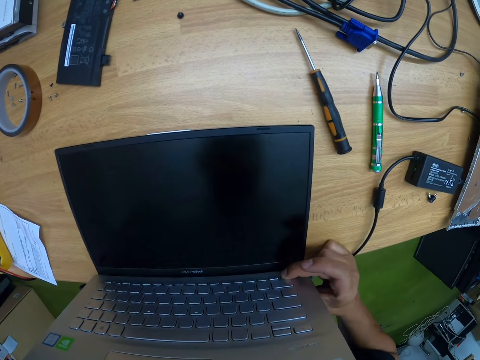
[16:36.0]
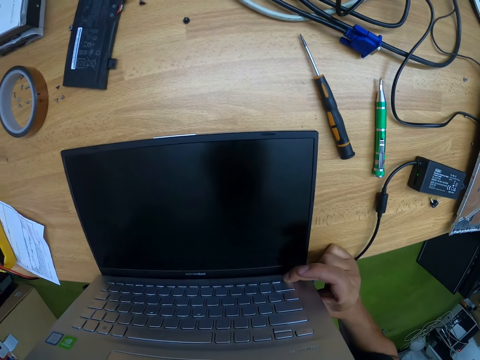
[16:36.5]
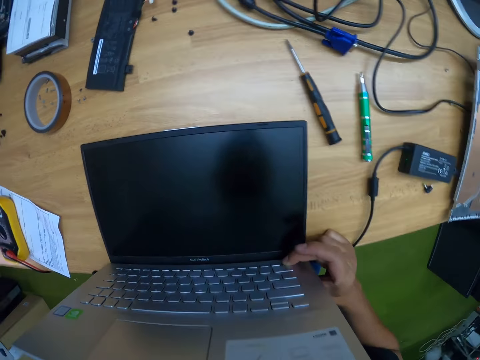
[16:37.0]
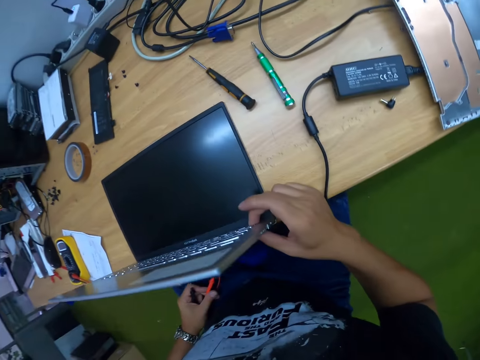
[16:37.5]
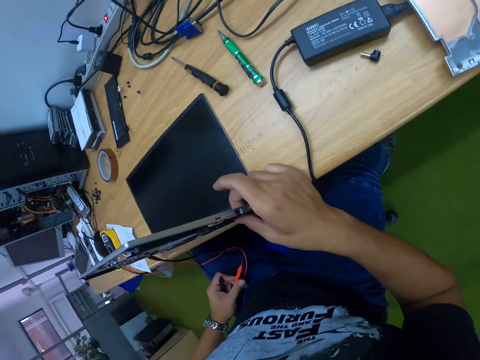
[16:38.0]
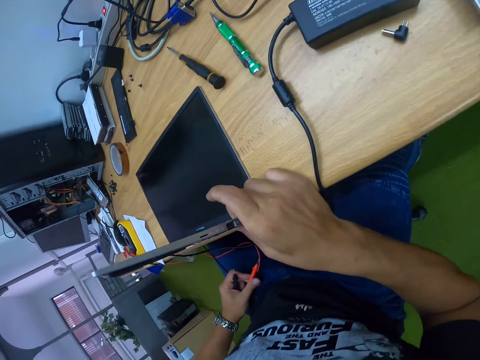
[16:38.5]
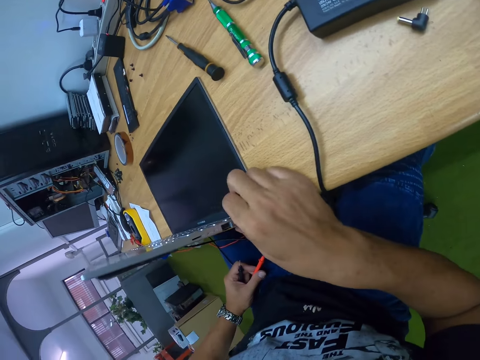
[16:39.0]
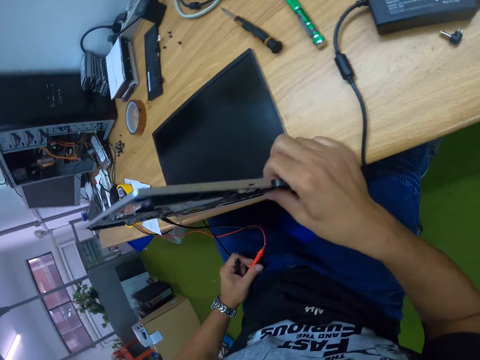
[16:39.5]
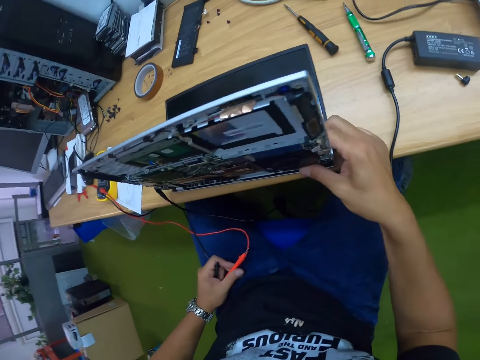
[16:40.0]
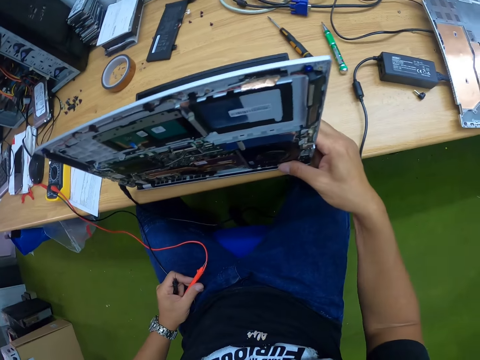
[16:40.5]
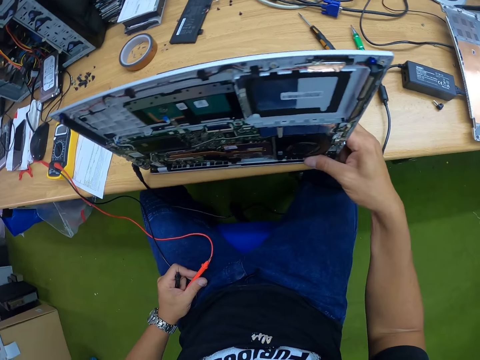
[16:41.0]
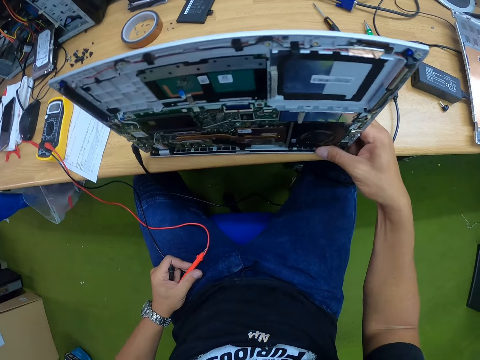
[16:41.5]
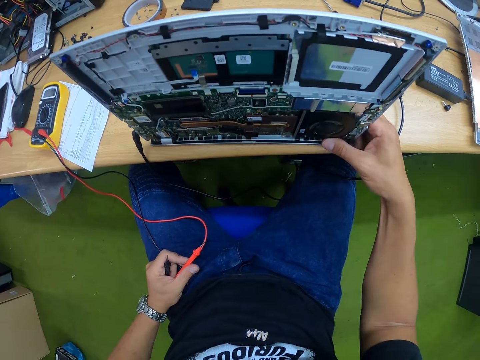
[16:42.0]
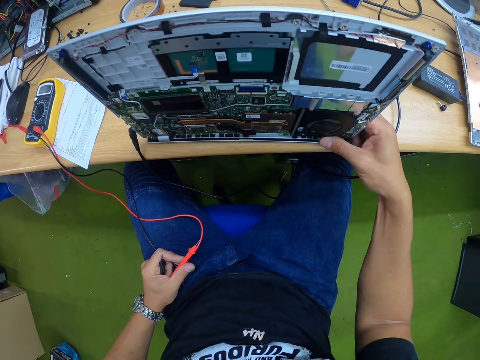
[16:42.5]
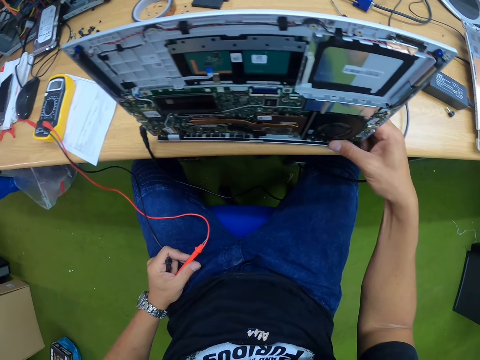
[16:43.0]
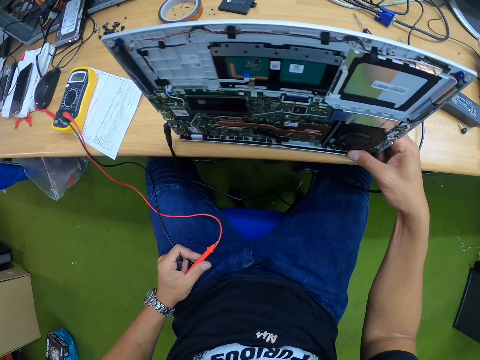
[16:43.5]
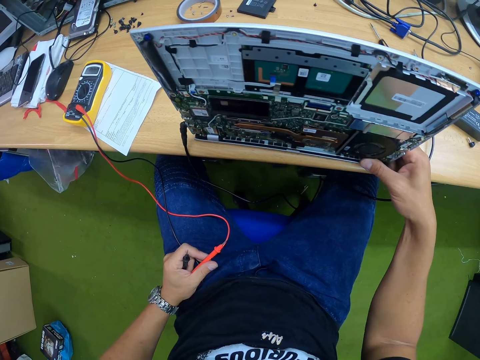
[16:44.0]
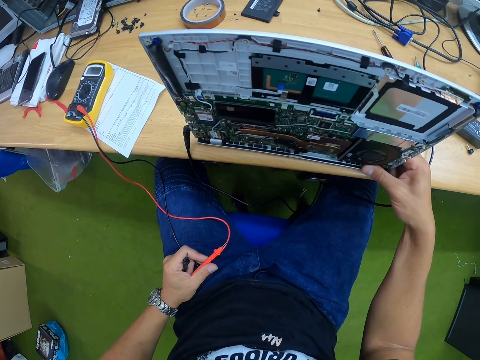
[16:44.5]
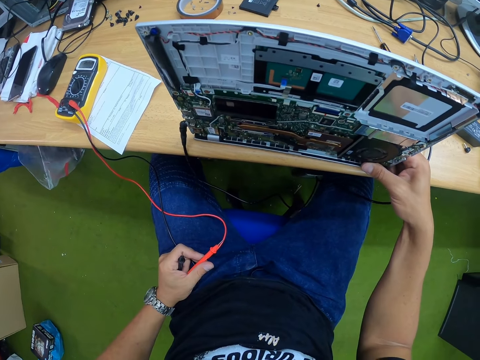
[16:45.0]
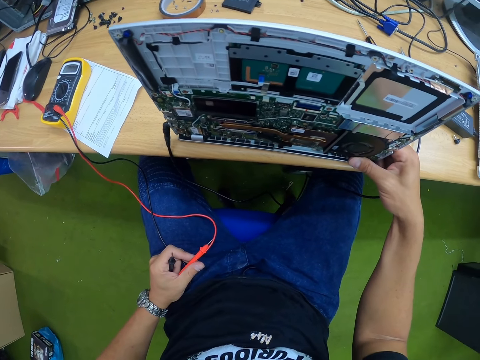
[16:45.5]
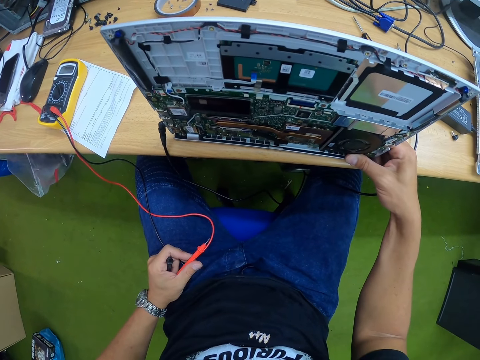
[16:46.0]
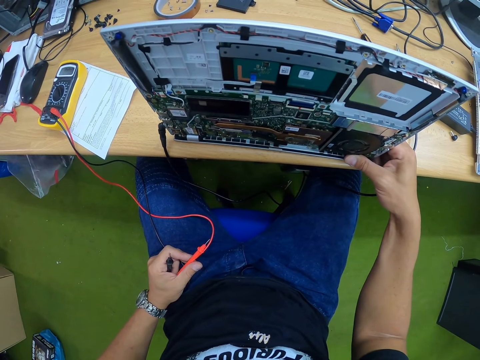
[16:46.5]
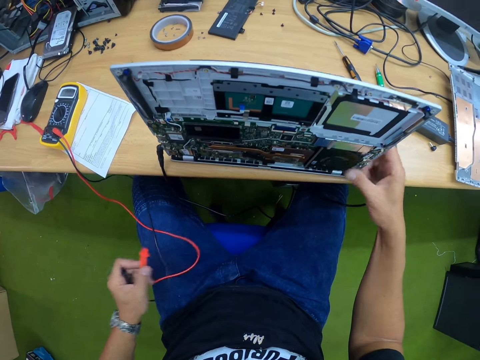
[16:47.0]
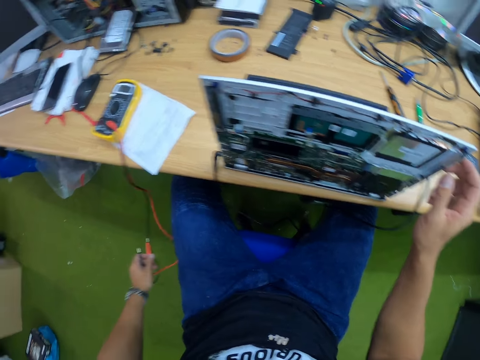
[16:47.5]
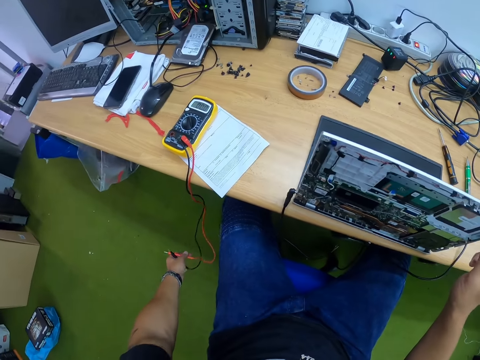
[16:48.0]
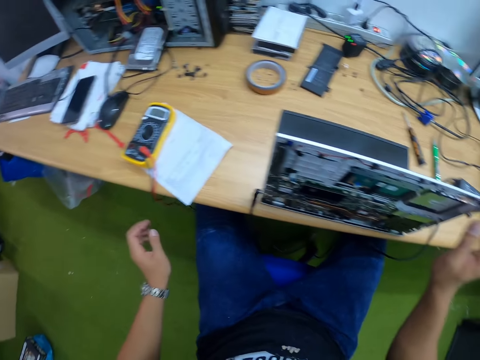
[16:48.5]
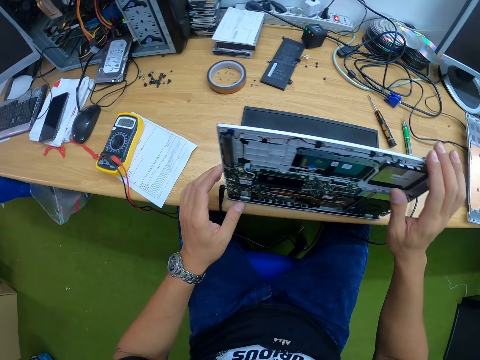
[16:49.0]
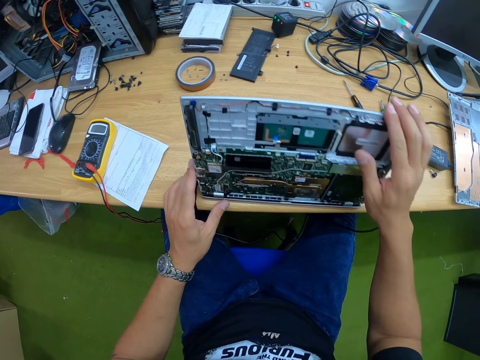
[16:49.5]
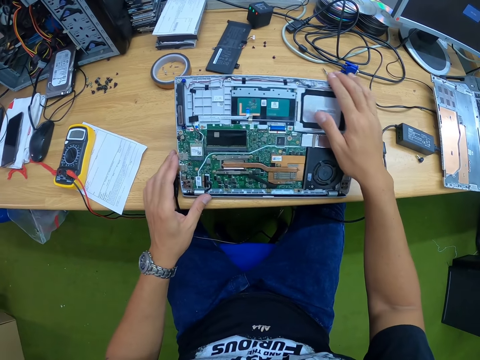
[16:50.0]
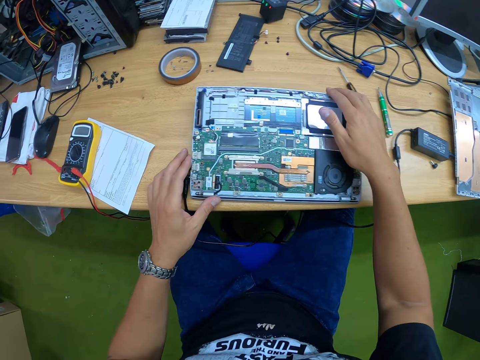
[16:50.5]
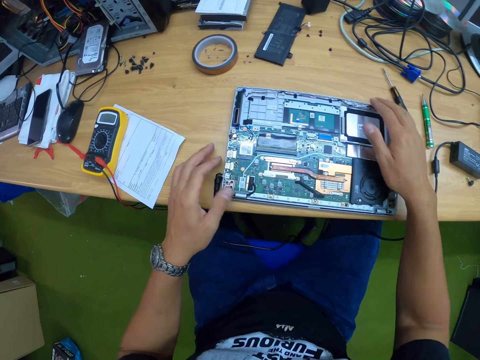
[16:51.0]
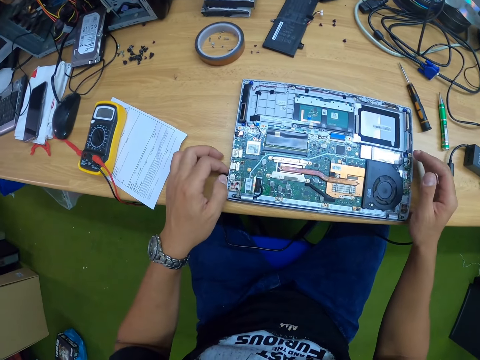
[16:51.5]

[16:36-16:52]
The camera wearer releases the multimeter's test probes in his left hand. He closes the laptop with both hands.

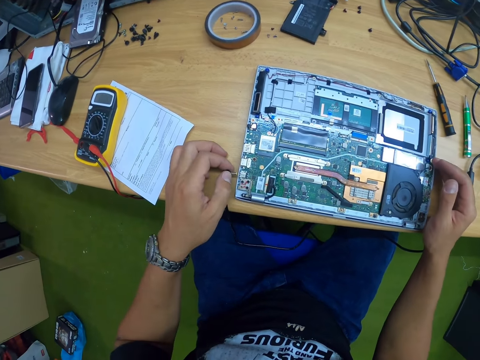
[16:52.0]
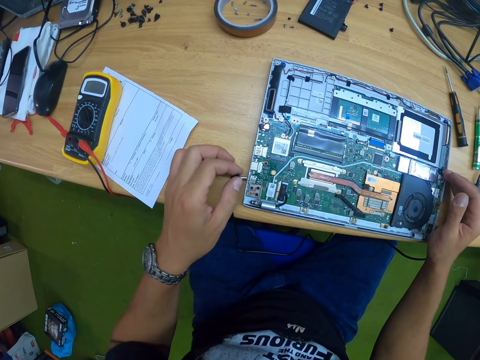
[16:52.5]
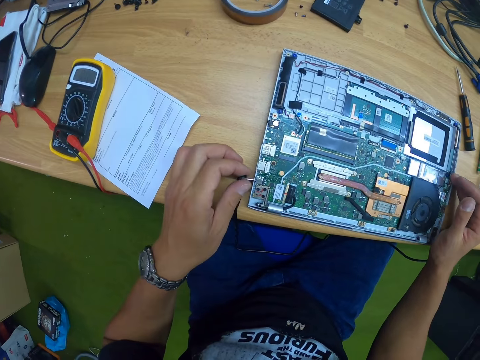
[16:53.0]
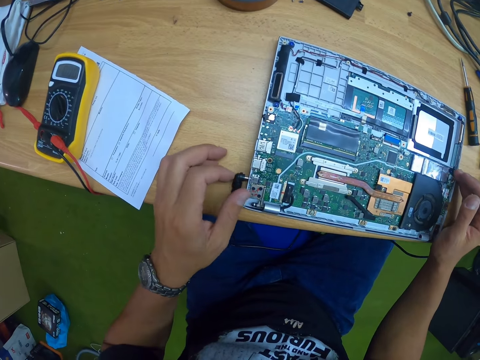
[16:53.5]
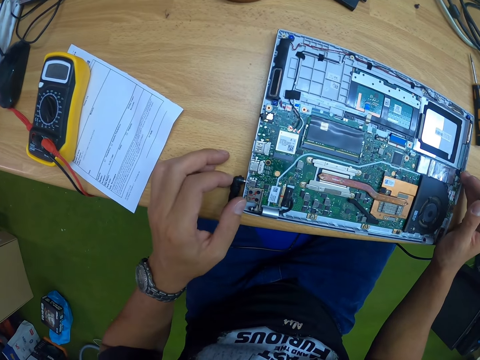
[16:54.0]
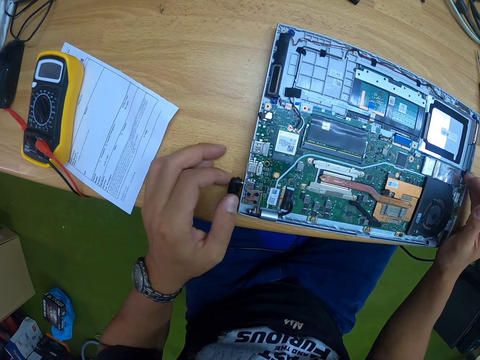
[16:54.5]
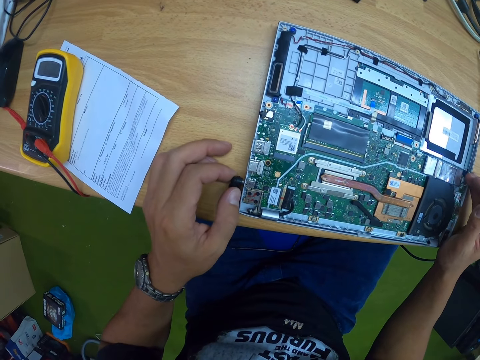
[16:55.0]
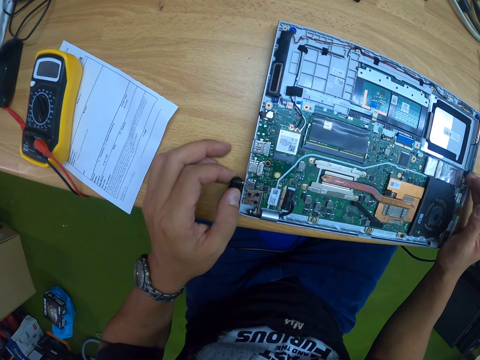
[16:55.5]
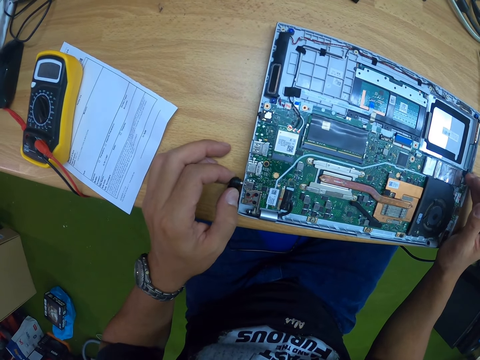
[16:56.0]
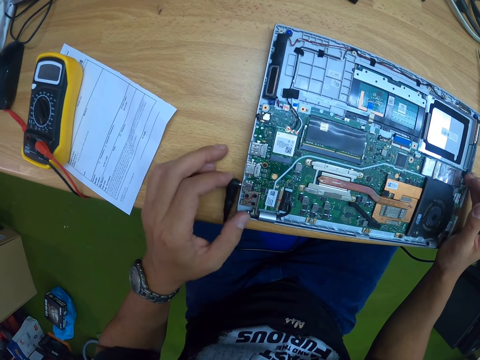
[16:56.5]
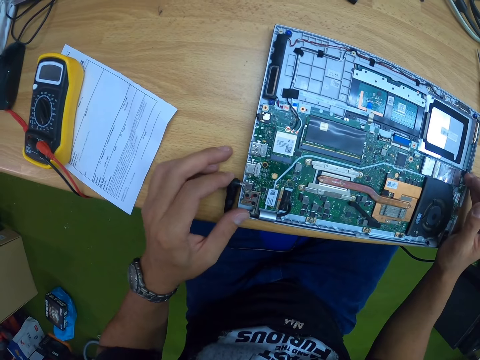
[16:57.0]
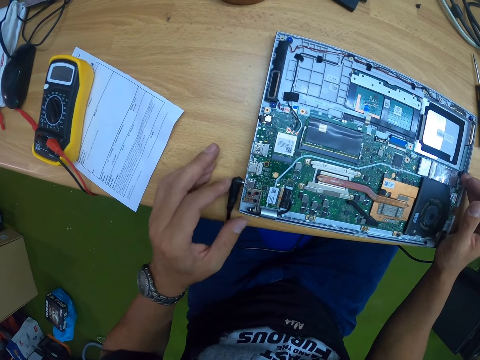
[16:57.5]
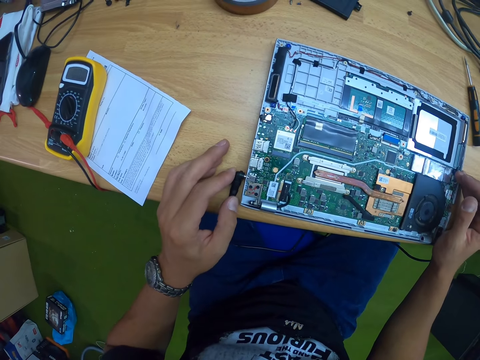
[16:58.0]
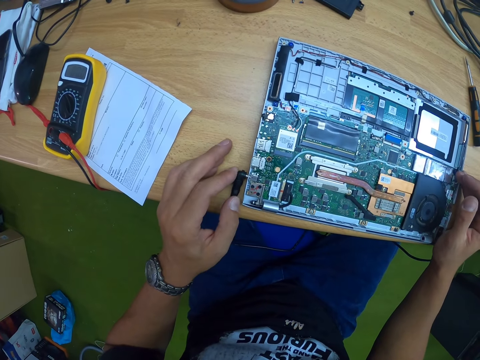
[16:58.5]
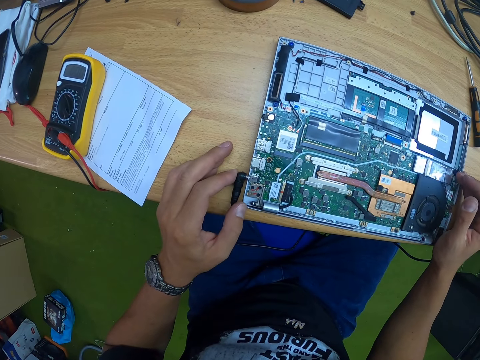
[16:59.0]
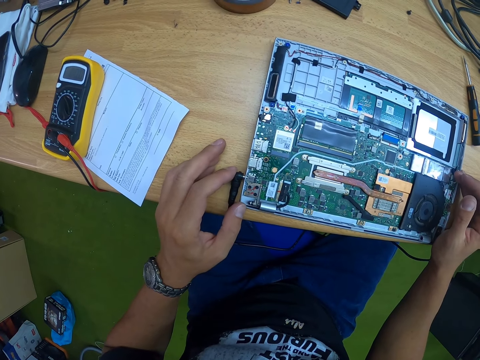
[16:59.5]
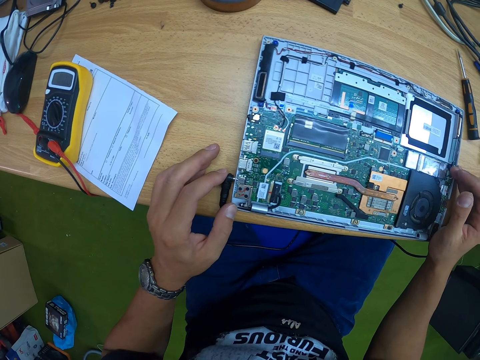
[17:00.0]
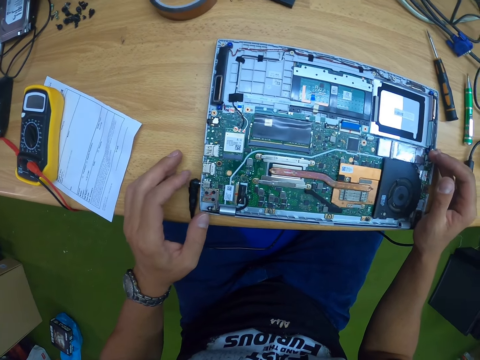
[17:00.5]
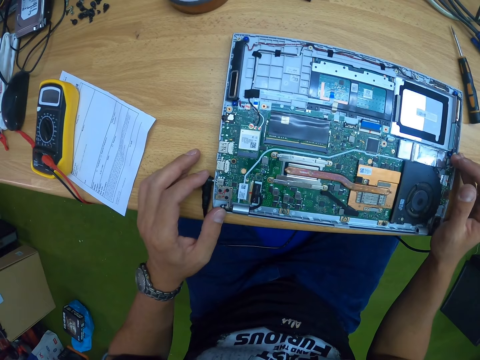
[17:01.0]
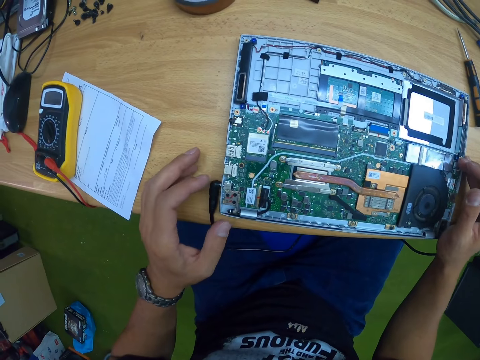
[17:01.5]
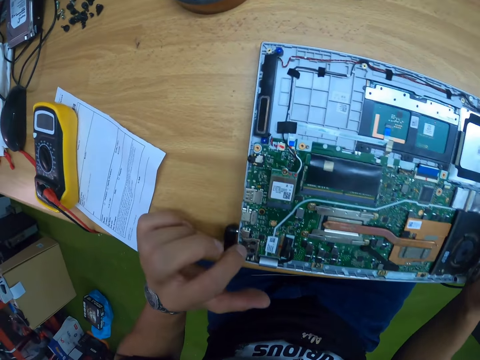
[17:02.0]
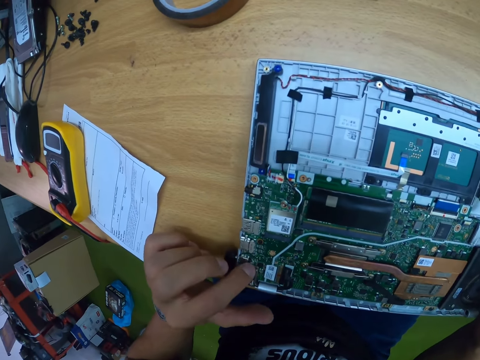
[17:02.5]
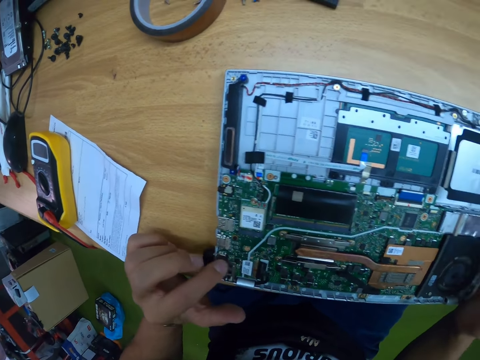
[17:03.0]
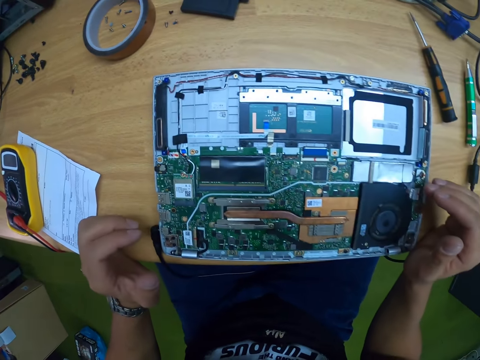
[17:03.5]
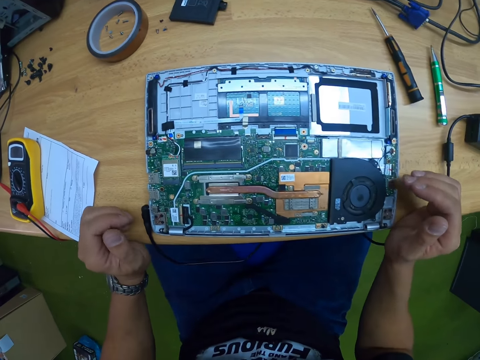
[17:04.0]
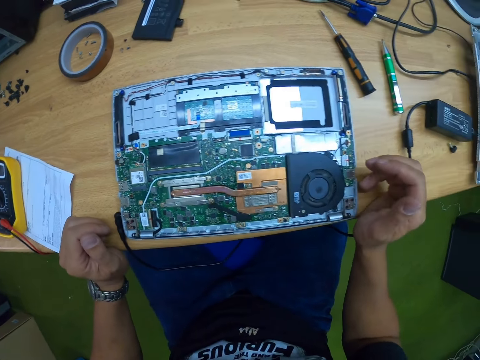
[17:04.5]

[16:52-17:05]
The camera wearer unplugs the laptop charger from the laptop with his left hand. He plugs the laptop charger into the laptop with his left hand. He touches the laptop.
